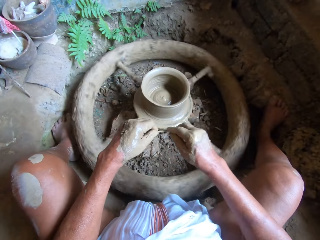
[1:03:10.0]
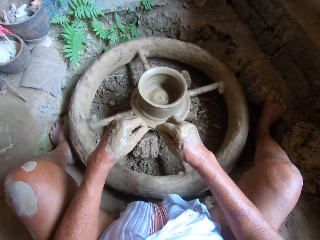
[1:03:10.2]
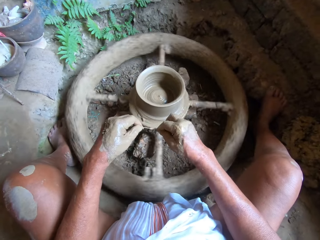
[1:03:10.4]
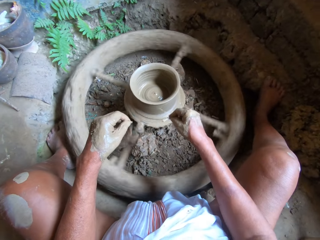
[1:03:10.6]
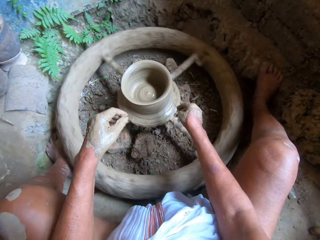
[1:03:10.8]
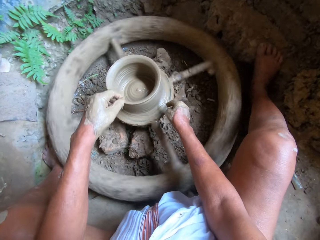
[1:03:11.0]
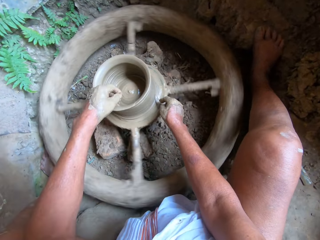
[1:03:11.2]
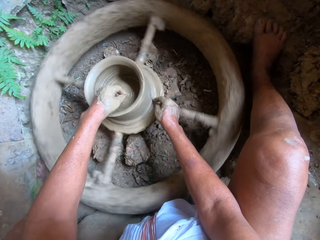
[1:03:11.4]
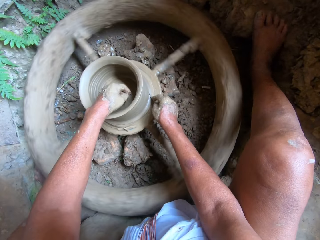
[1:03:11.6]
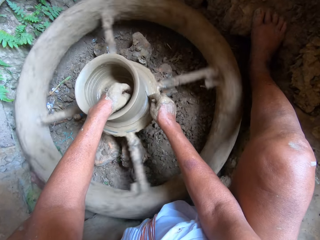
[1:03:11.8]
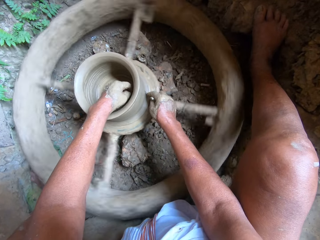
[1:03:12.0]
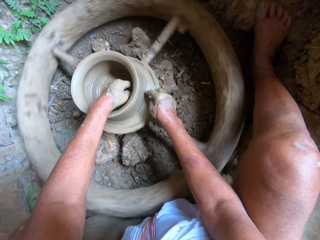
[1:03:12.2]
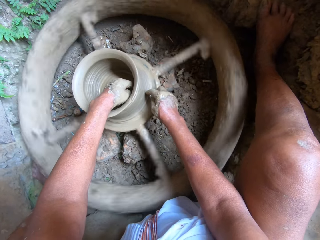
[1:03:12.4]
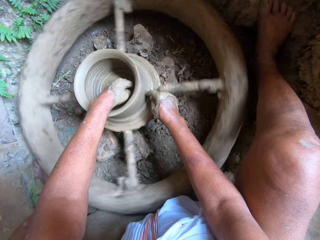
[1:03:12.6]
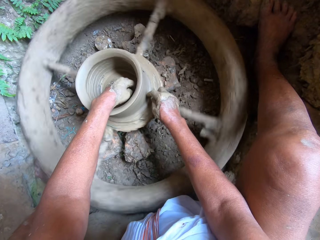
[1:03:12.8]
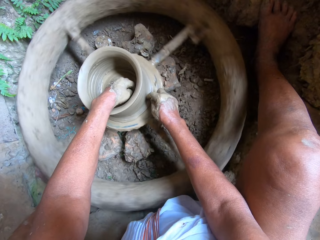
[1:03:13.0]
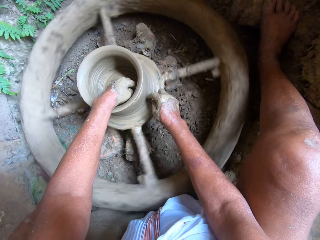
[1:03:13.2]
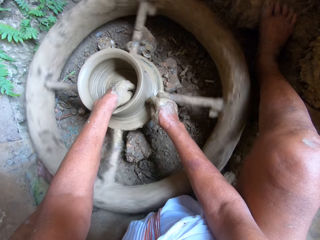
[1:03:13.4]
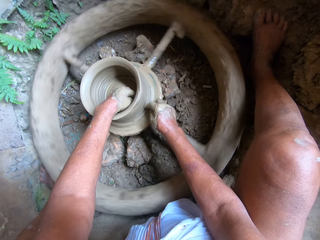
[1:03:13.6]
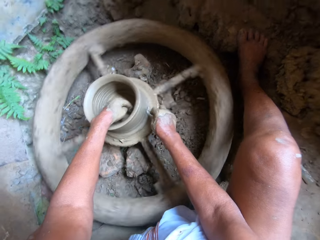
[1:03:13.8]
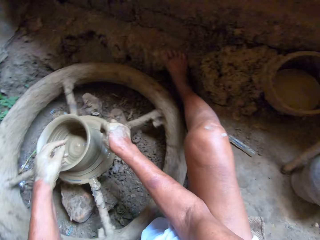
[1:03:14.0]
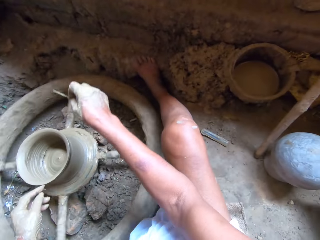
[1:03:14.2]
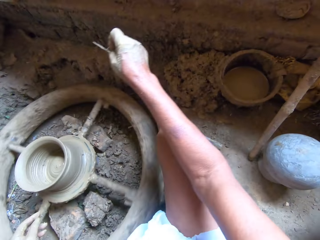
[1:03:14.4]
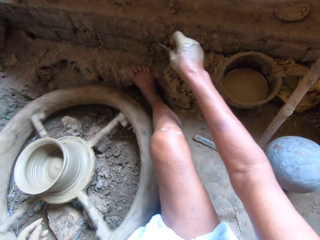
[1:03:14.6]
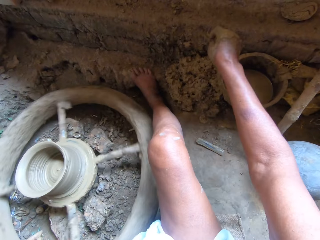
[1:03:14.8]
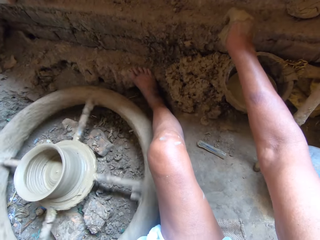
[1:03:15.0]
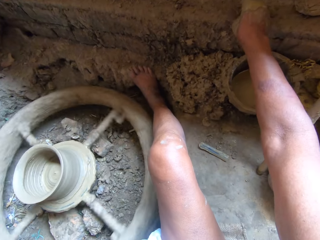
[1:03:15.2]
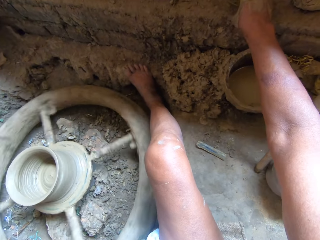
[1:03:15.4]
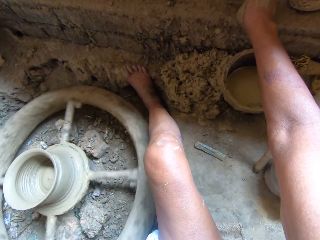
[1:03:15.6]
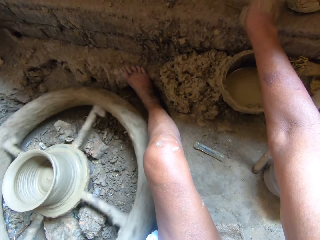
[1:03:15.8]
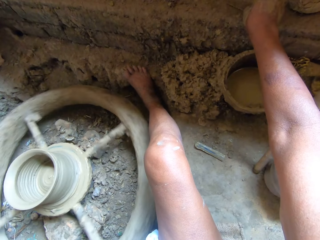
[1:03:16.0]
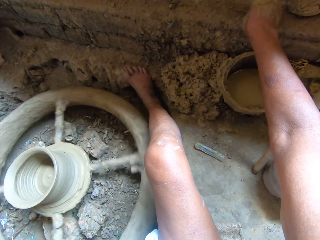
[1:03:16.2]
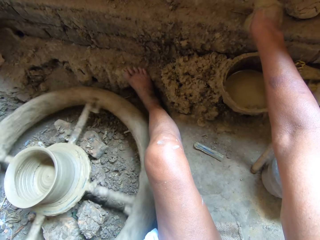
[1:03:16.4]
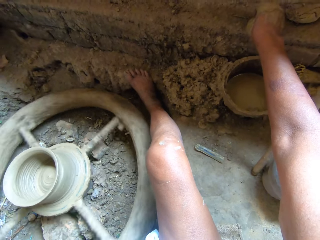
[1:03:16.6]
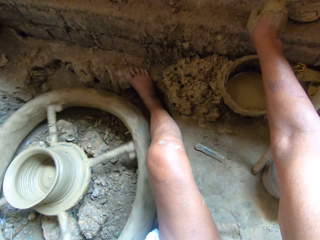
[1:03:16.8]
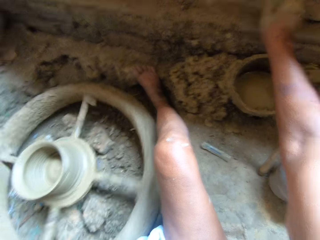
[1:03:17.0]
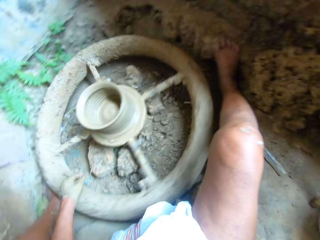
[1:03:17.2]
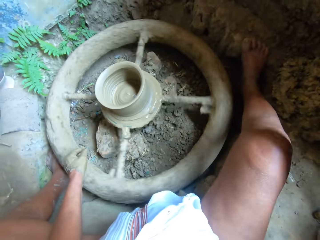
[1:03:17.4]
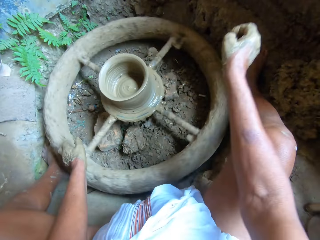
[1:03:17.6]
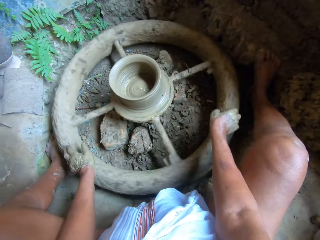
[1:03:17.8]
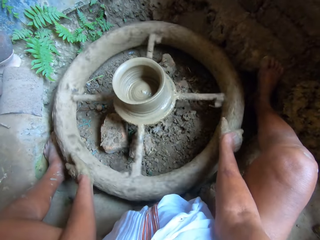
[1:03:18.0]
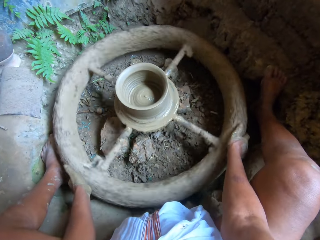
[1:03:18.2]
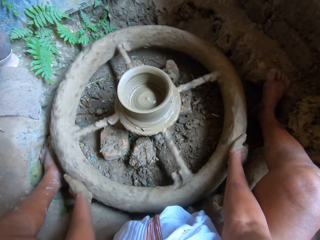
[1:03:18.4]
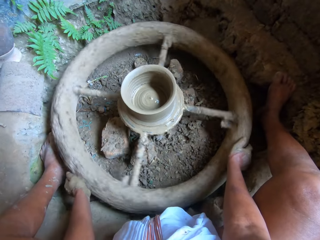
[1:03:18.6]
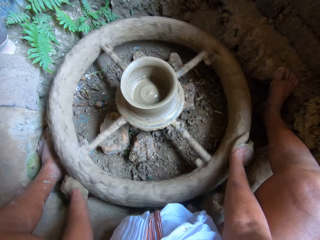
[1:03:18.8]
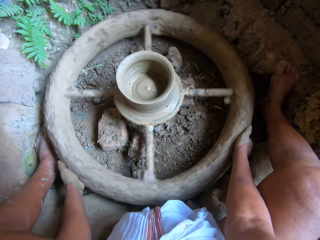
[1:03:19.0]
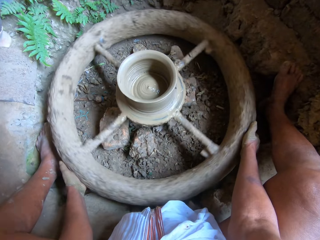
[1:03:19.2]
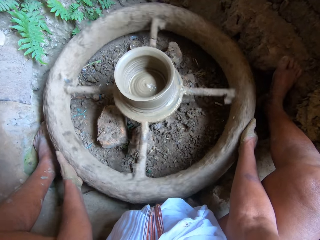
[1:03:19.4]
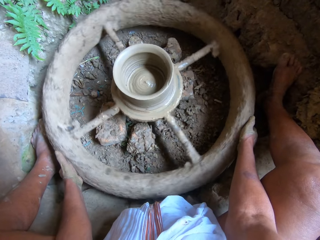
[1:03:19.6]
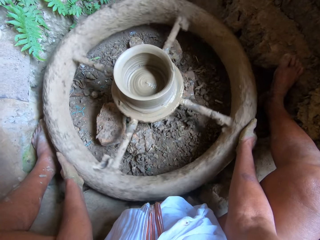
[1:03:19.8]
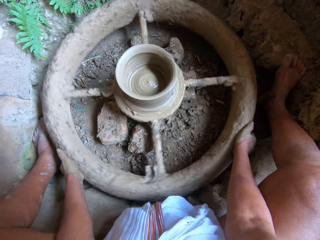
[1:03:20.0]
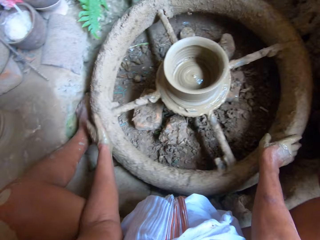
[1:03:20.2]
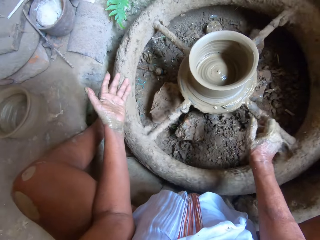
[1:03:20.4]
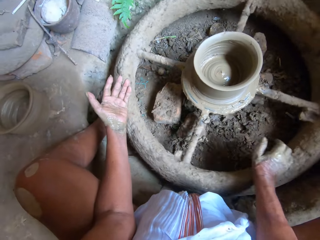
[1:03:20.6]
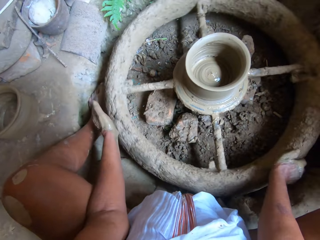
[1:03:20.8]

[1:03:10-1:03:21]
The camera wearer cuts the mold on the potter's wheel with the clay cutter or needle in his right hand. He shapes the pot with the needle. He drops the clay cutter in his right hand on the brick. He stops the potter's wheel with both hands. He holds the wheel.

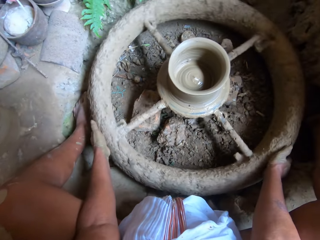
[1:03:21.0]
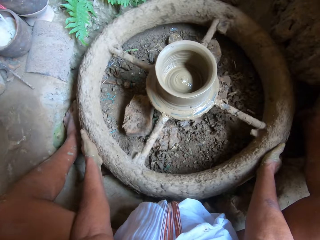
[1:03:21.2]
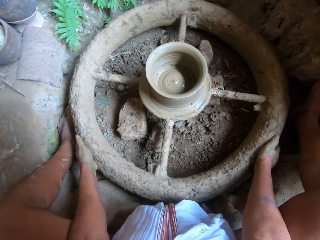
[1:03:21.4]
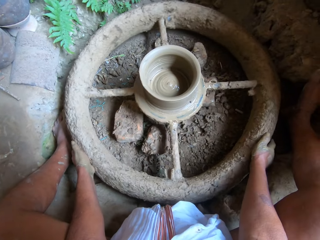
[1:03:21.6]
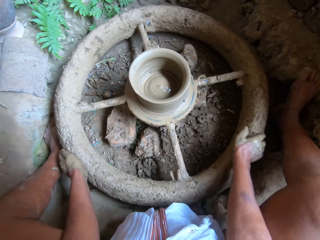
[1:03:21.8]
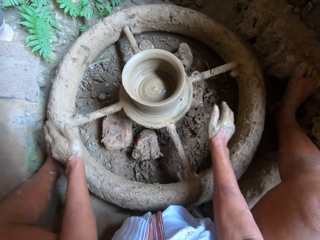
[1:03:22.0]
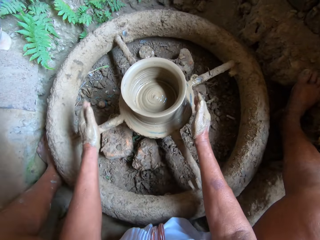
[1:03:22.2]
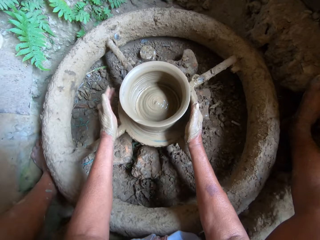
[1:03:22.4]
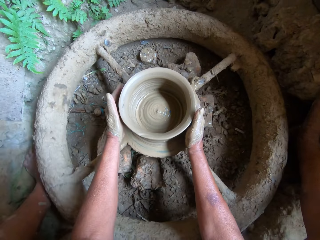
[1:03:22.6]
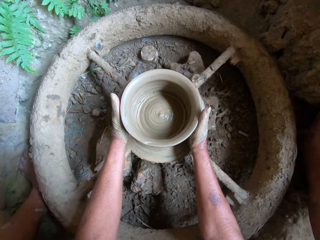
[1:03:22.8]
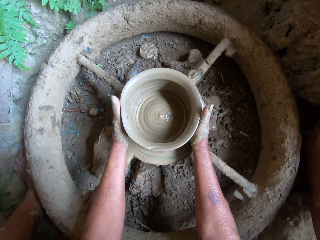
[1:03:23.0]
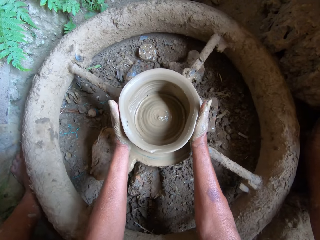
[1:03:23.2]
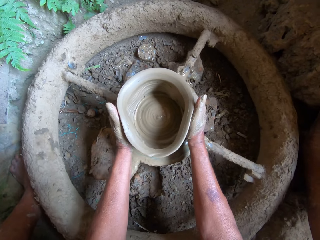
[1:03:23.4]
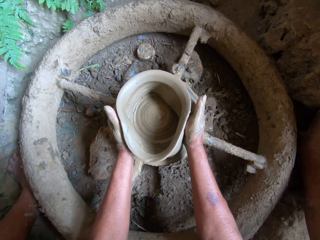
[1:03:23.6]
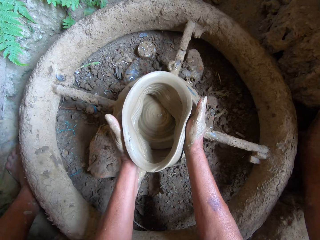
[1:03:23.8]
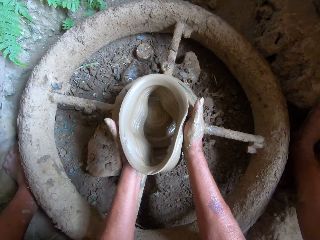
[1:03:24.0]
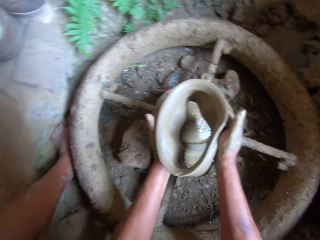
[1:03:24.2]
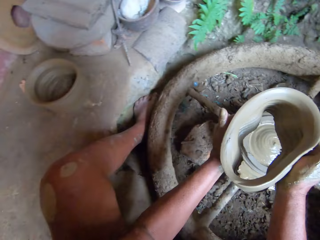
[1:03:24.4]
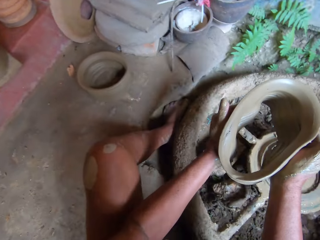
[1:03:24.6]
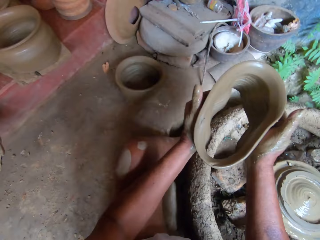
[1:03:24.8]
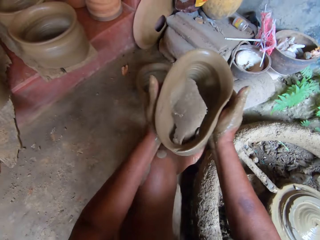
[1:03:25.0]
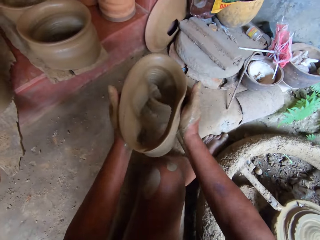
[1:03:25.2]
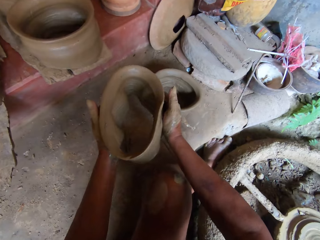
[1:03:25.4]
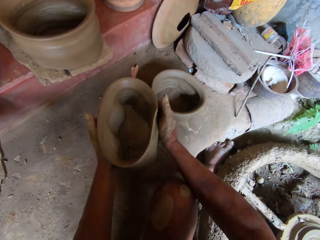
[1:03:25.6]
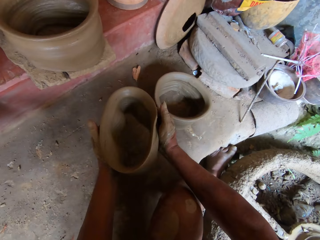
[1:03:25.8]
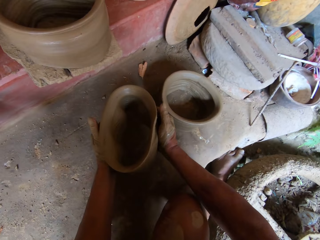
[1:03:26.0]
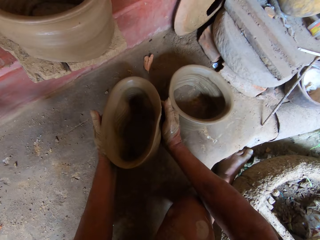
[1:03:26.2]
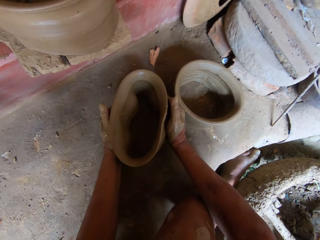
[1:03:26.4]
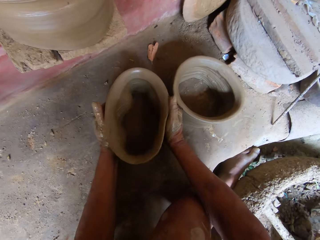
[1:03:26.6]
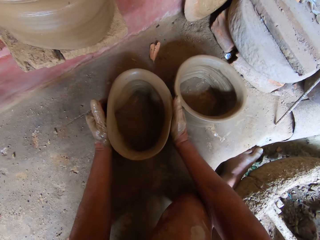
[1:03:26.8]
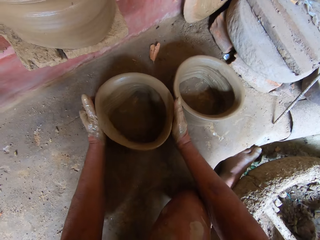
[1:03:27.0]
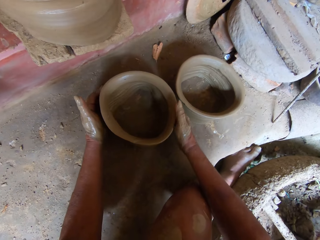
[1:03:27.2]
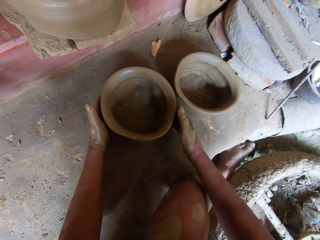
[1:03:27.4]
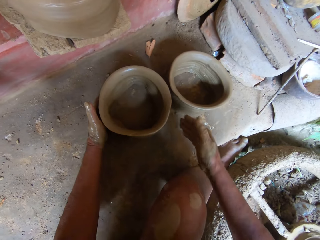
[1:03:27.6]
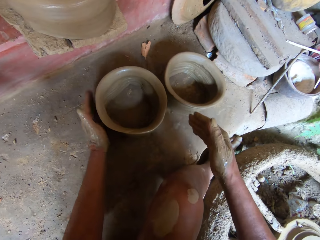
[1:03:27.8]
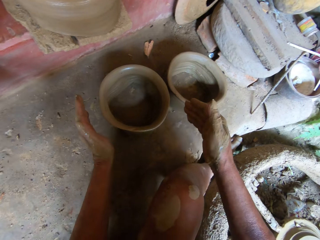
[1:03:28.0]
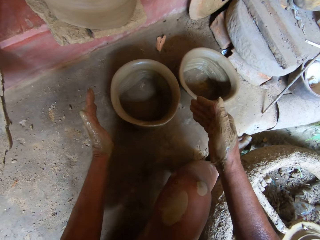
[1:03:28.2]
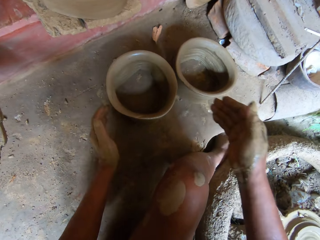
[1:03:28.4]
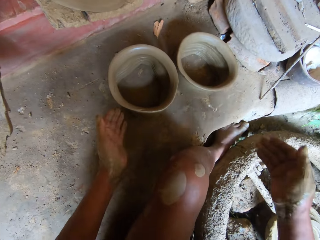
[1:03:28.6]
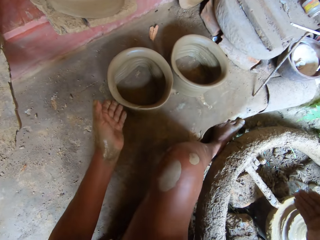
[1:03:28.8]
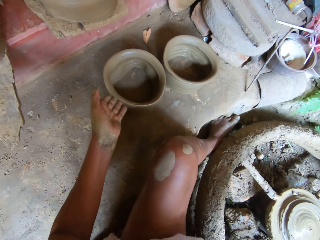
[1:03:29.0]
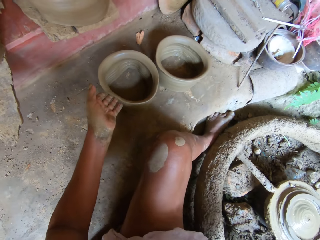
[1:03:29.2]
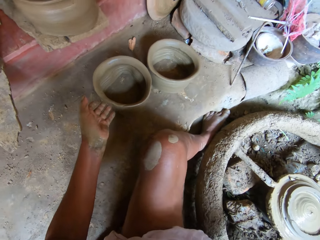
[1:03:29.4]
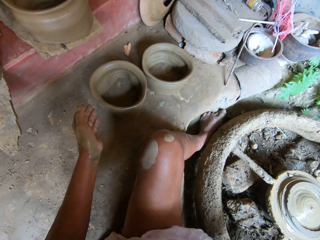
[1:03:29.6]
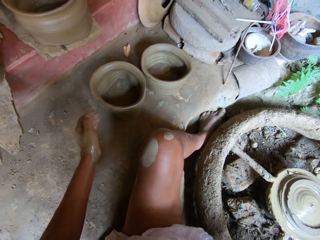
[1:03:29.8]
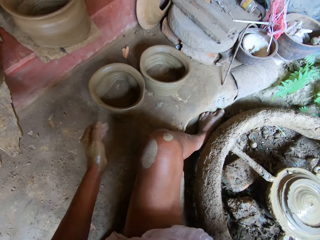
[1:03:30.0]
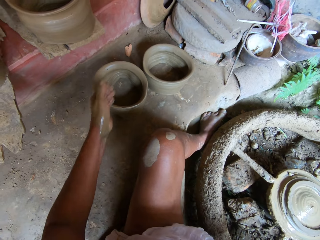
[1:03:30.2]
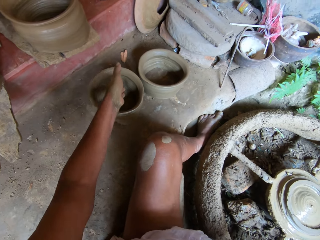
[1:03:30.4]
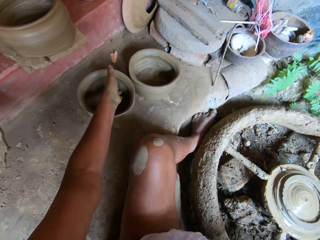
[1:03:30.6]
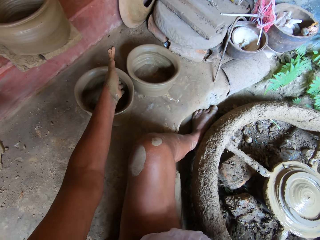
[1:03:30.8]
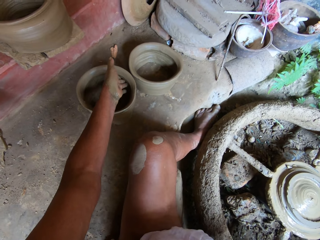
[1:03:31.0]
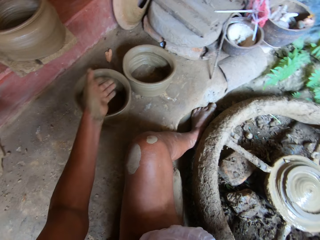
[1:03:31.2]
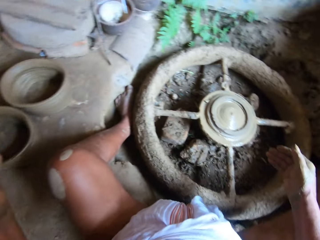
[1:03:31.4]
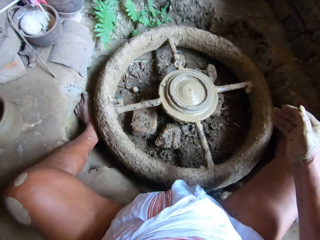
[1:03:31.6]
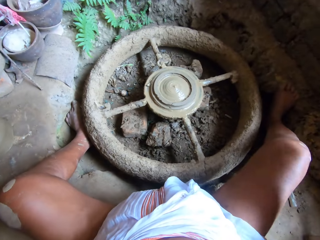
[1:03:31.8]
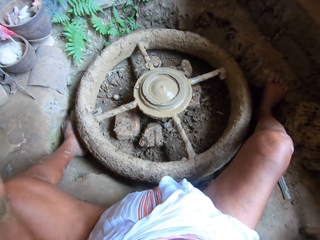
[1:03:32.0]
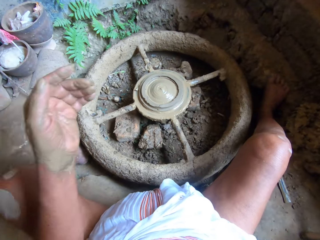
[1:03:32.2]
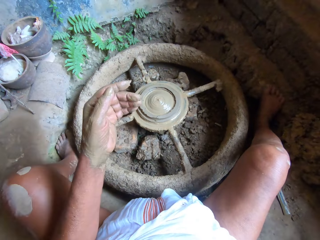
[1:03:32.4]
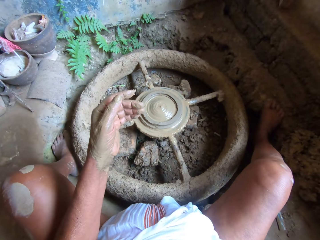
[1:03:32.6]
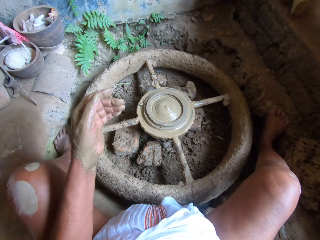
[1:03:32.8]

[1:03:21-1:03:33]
The camera wearer carries the clay pot from the potter's wheel with both hands. He puts the clay pot in his hands on the floor. He adjusts the clay pot on the floor with his left hand.
